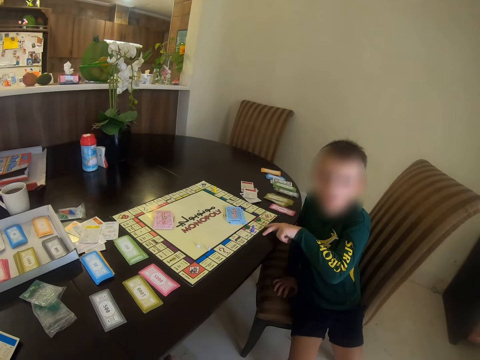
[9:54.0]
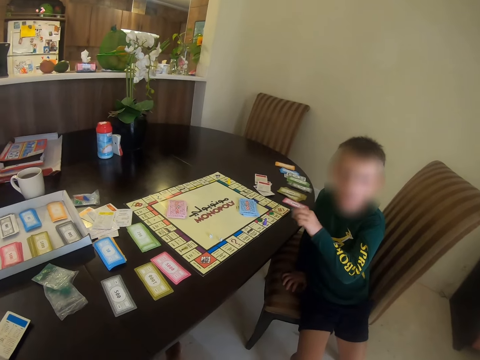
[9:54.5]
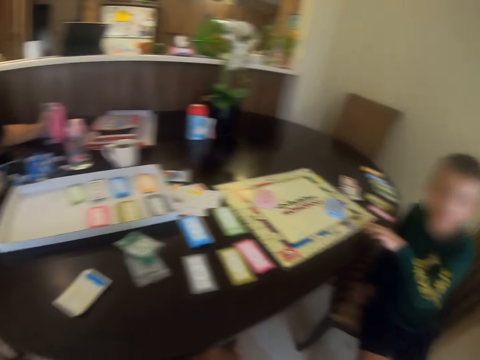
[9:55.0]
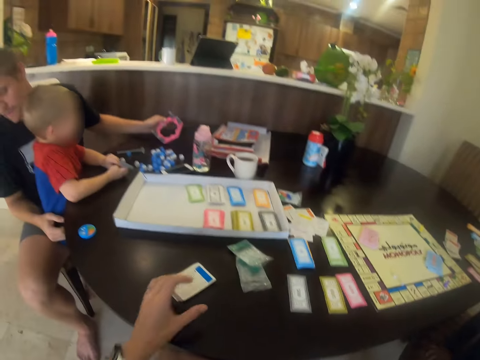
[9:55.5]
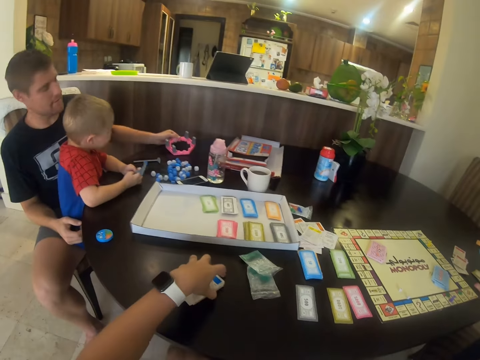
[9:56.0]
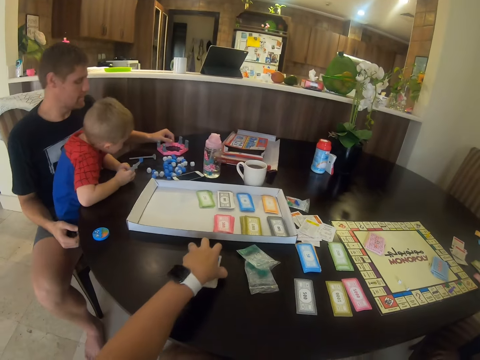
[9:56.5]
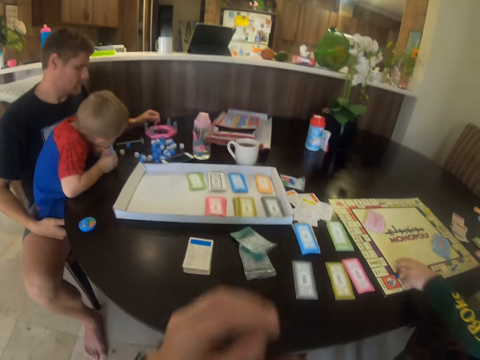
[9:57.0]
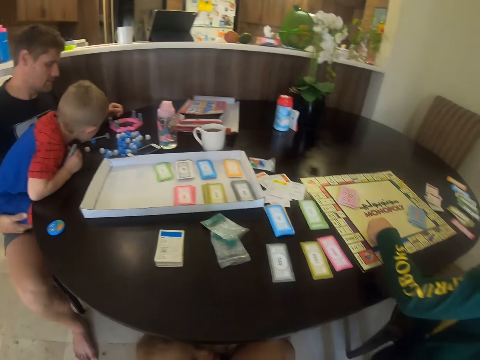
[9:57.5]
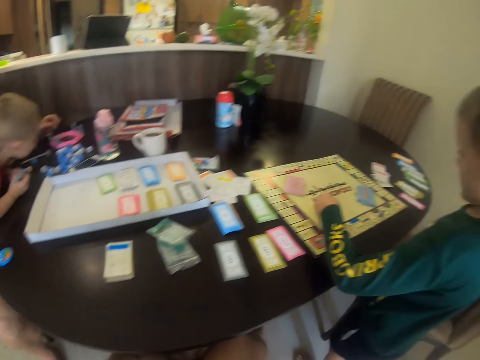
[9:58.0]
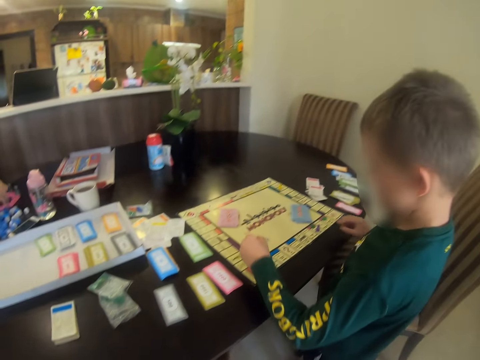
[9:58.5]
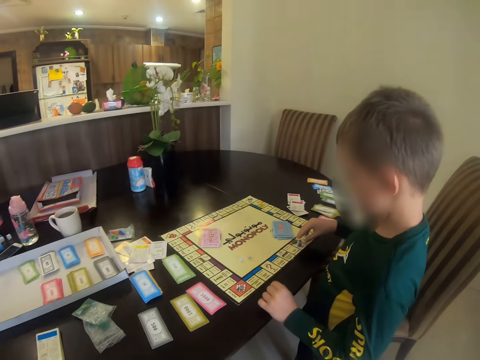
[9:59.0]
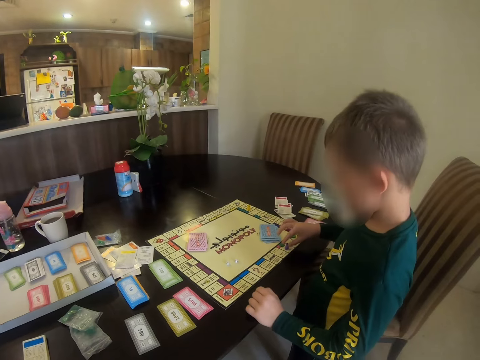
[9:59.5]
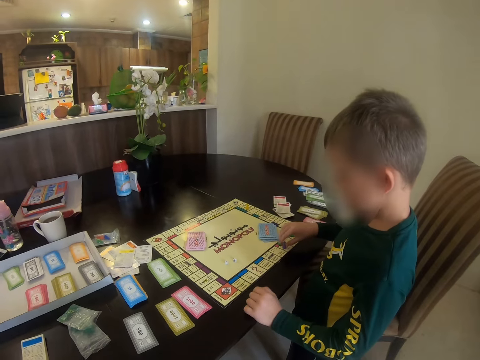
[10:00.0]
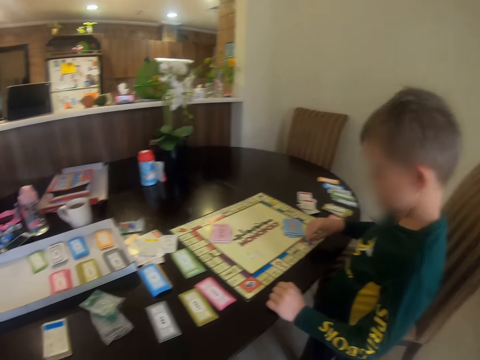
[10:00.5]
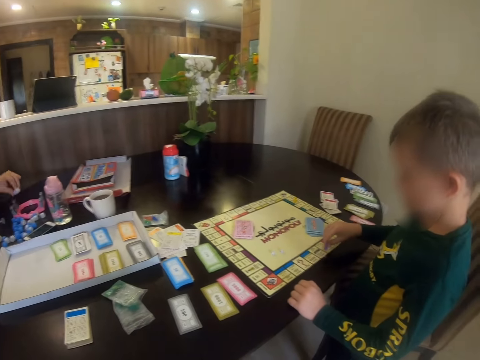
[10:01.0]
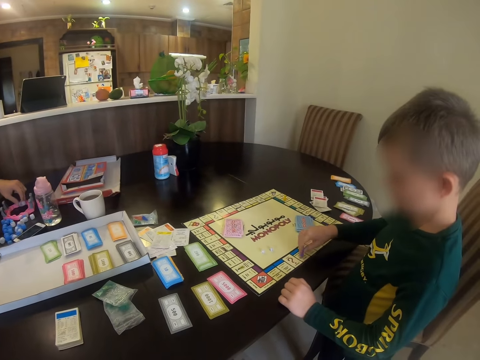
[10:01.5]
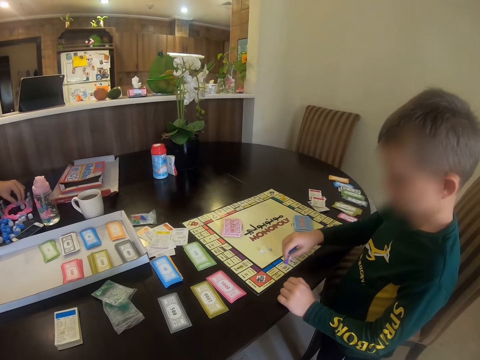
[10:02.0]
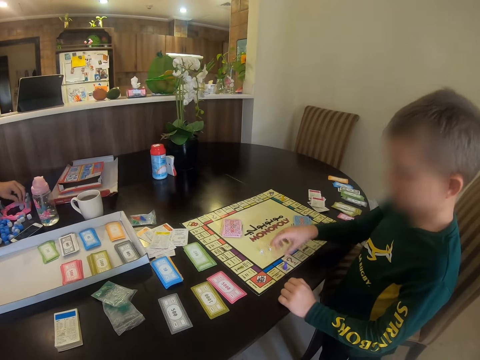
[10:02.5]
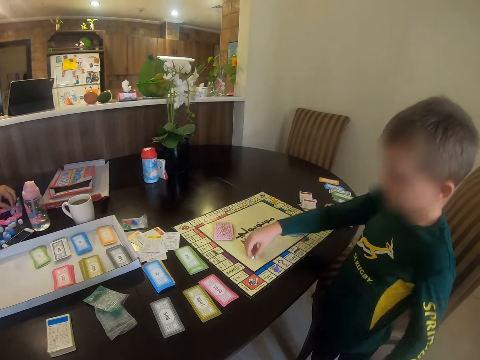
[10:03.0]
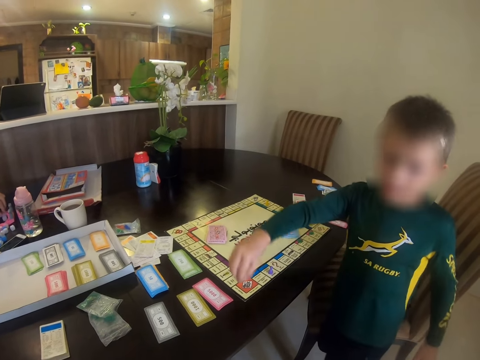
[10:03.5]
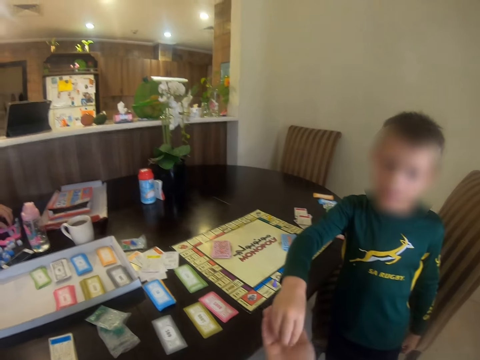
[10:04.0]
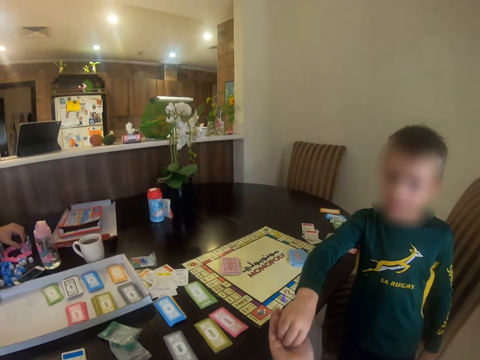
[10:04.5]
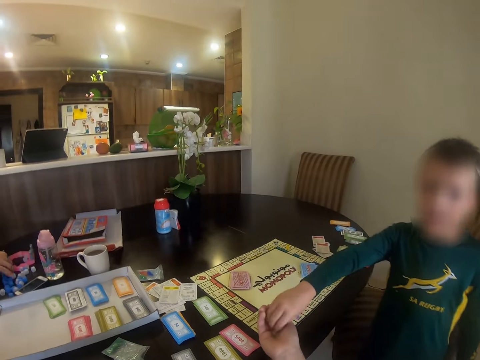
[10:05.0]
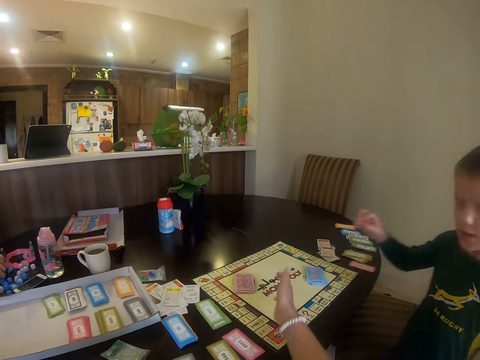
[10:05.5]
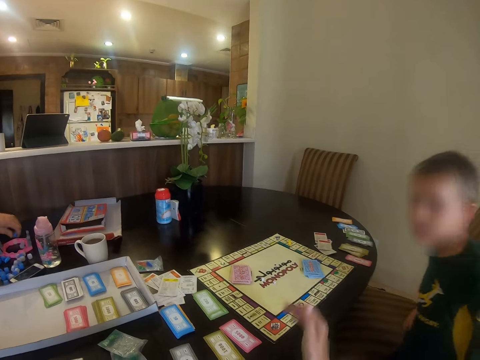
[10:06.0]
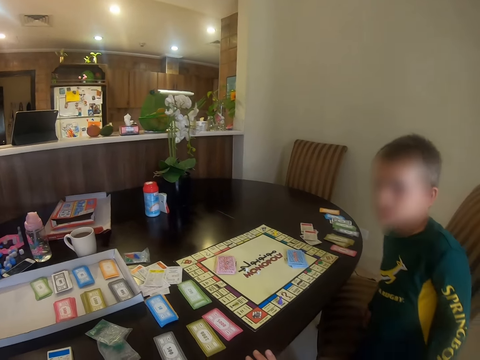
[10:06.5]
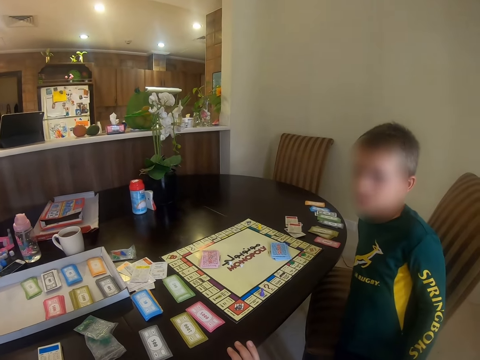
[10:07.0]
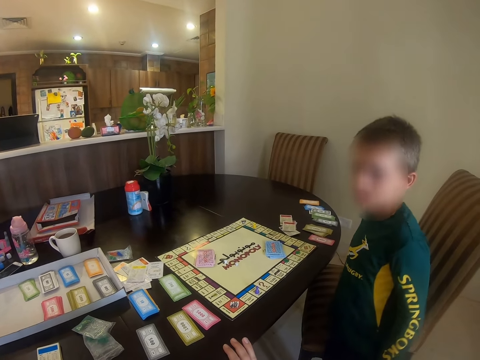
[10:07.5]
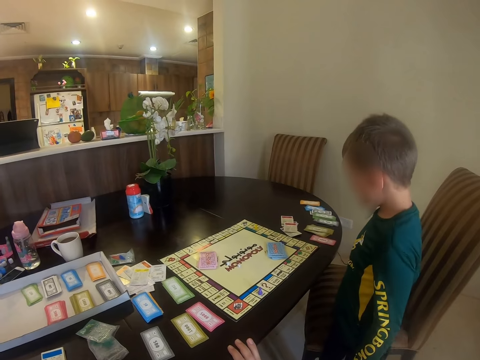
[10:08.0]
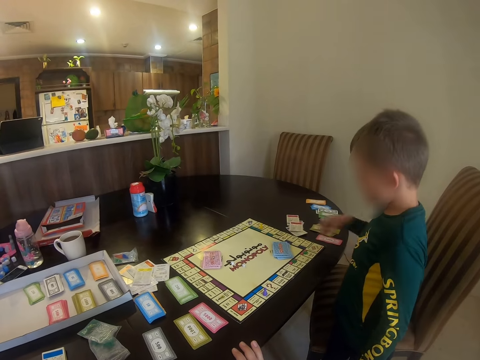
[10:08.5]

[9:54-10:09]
A child points at the chart. The camera wearer picks up a card. A man plays with something. The camera wearer moves the cards in the table. The child plays on the chart. The child hands a meeple to the camera wearer. The camera wearer throws something on the chart.

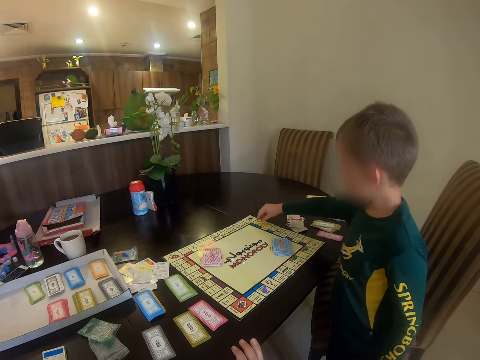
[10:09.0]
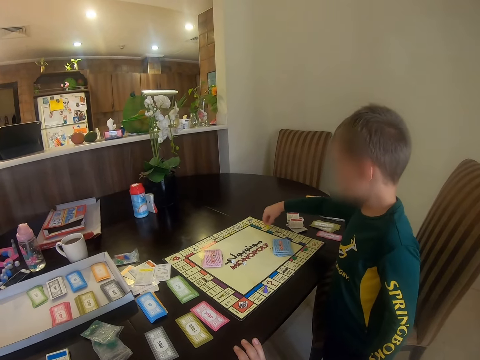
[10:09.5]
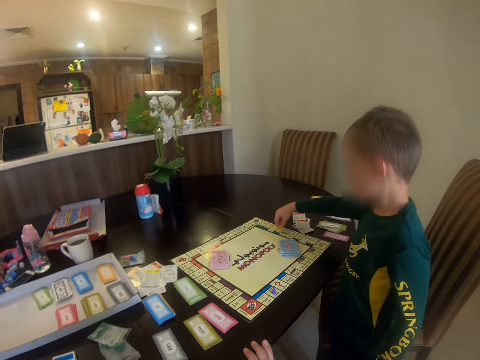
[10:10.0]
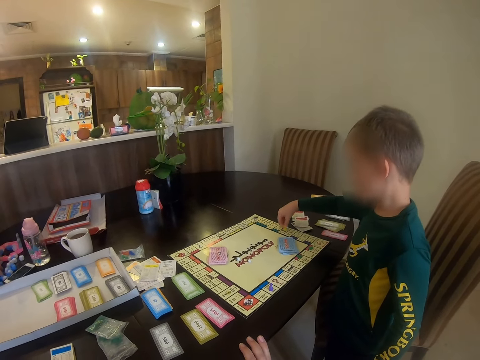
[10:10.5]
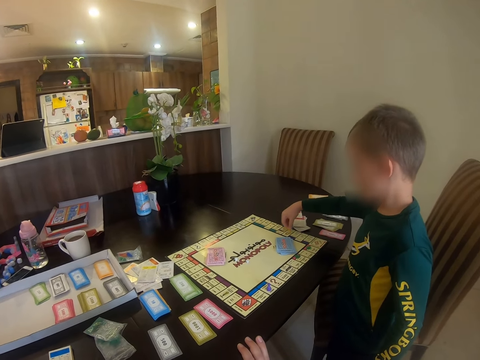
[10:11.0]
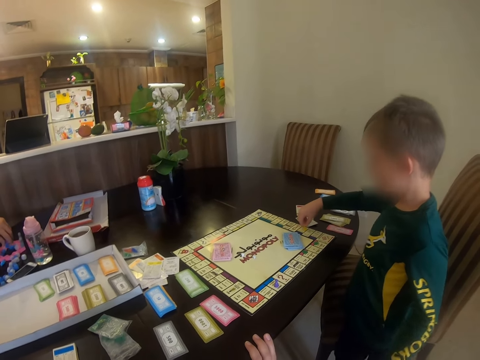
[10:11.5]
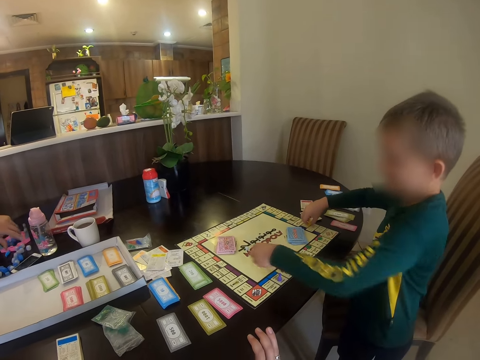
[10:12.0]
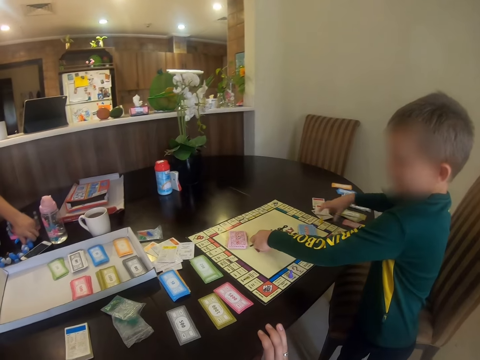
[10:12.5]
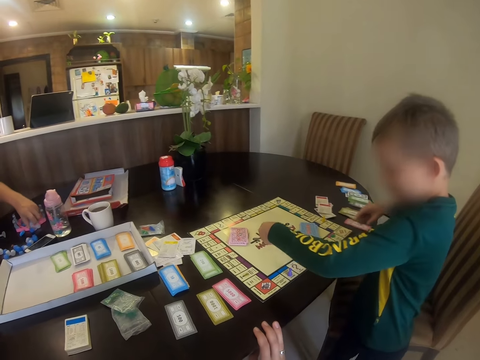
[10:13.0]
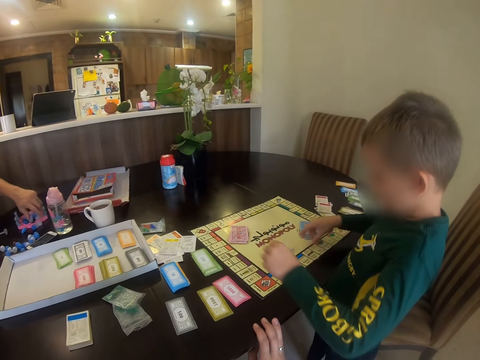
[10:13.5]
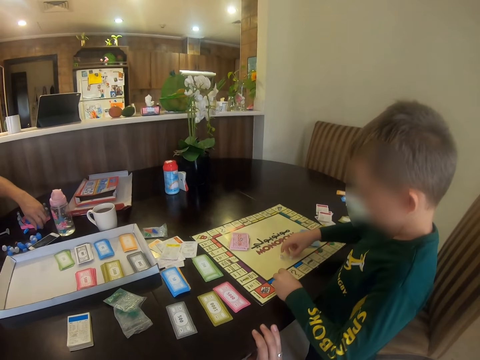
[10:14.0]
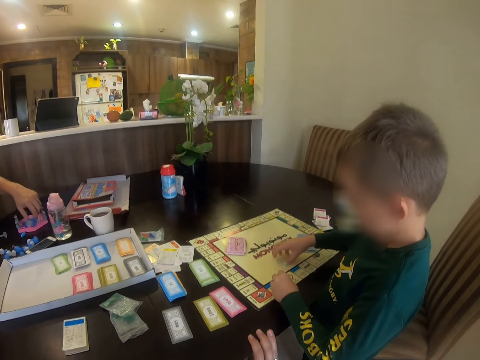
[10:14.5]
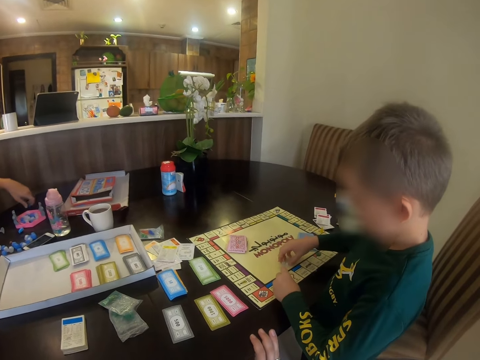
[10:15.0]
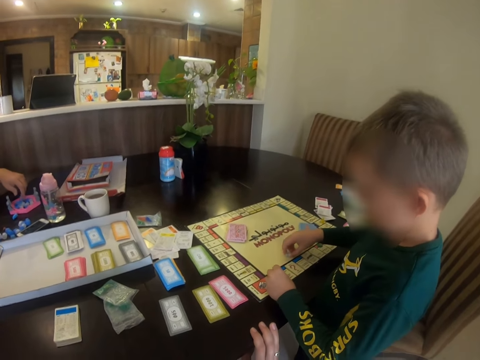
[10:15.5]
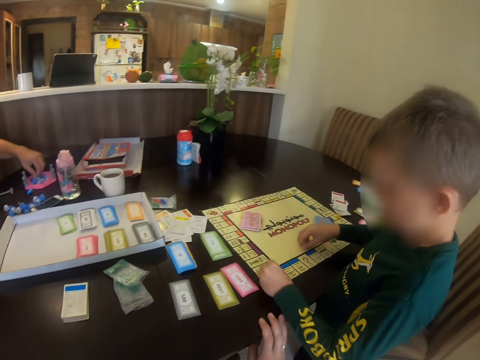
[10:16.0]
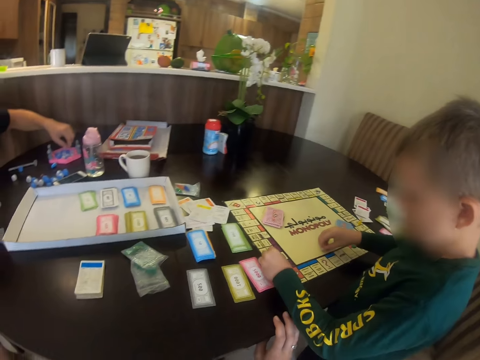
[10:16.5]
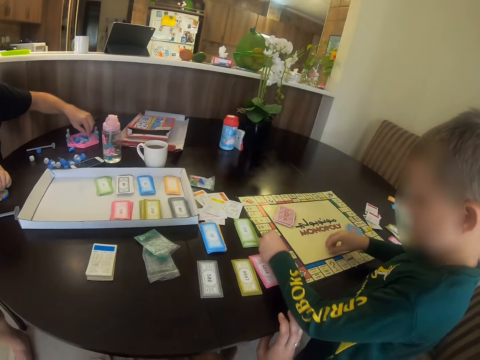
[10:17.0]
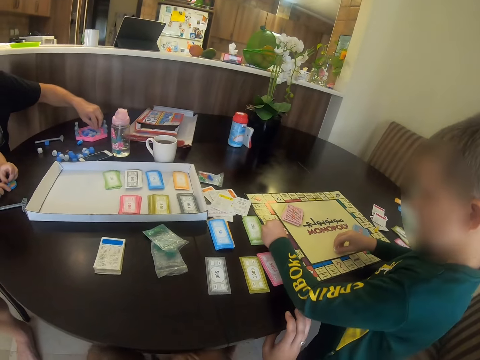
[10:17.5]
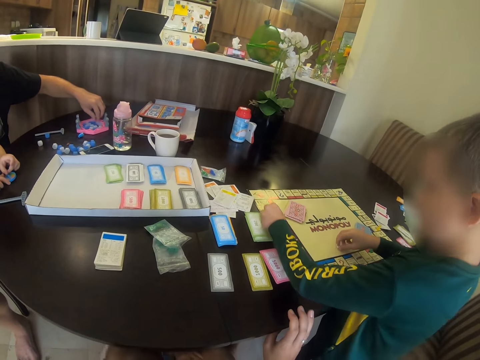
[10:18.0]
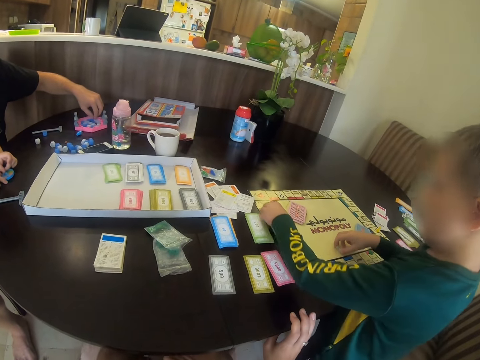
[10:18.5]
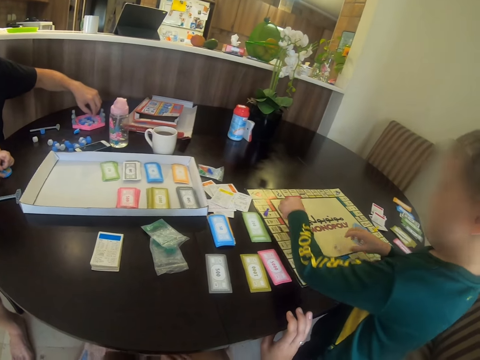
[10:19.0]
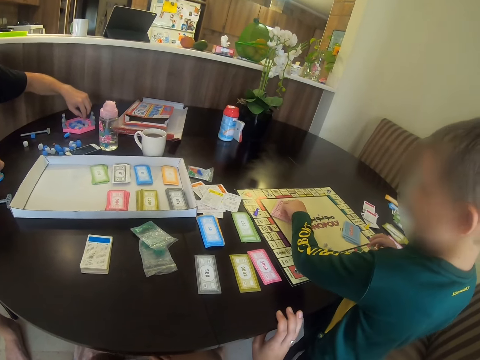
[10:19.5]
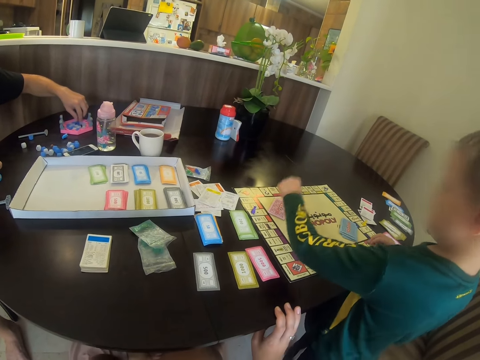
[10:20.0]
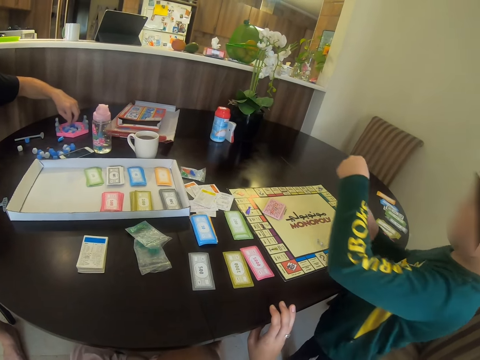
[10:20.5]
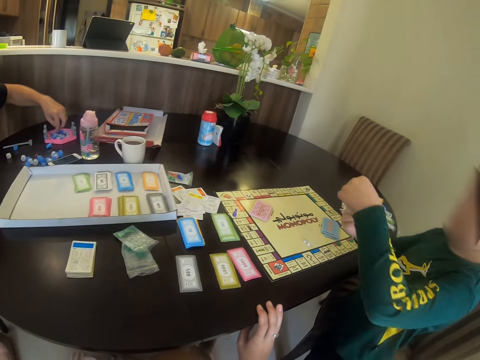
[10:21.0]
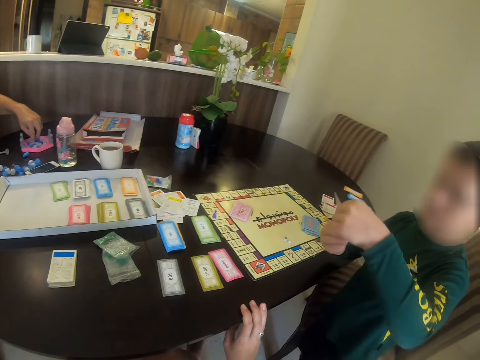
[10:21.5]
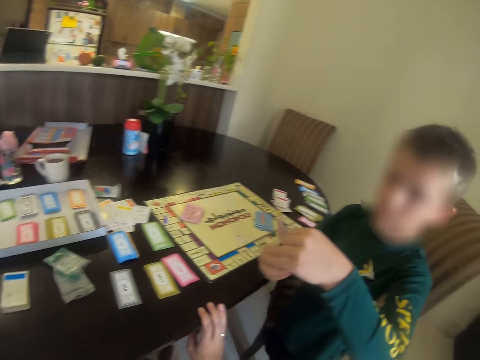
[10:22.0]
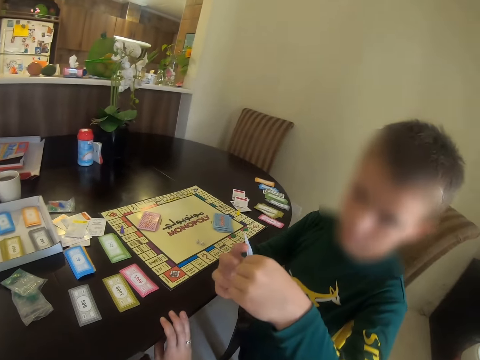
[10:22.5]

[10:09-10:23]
A child plays on the chart. The camera wearer moves a meeple in the board. The child picks up something. The child picks up a card.
